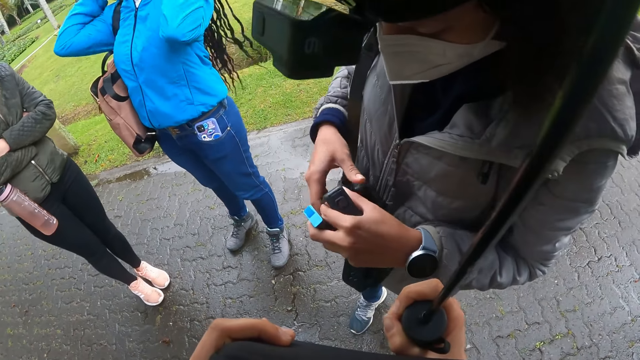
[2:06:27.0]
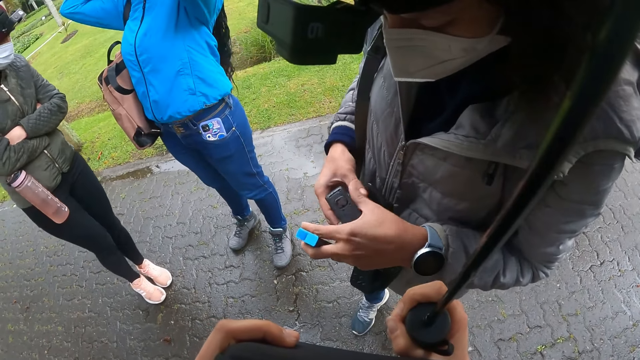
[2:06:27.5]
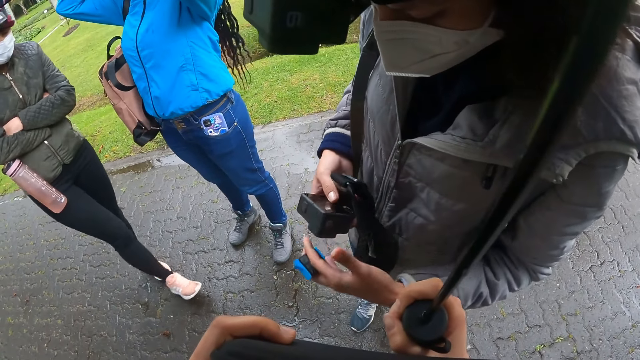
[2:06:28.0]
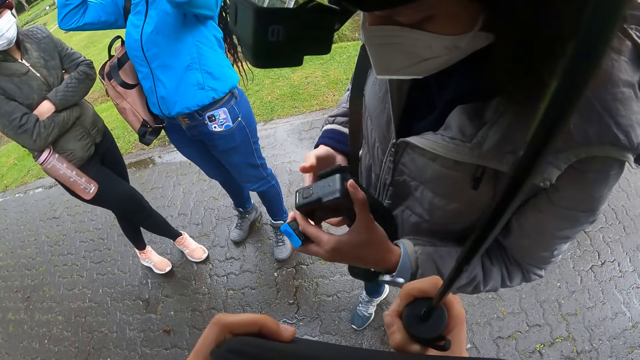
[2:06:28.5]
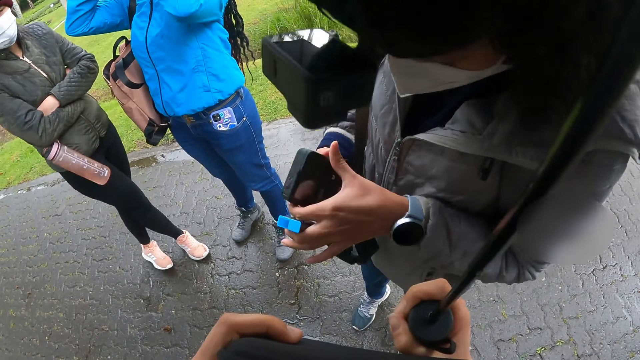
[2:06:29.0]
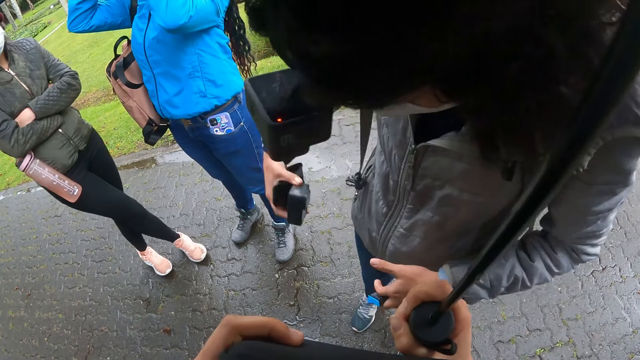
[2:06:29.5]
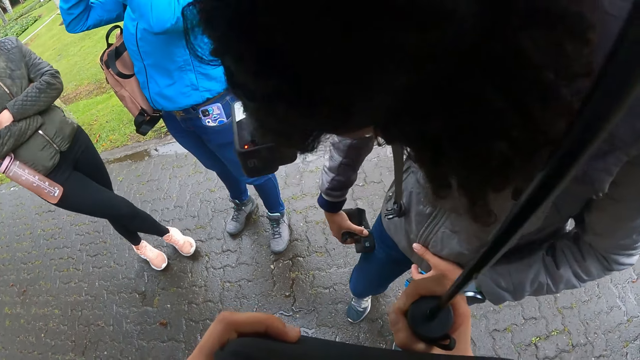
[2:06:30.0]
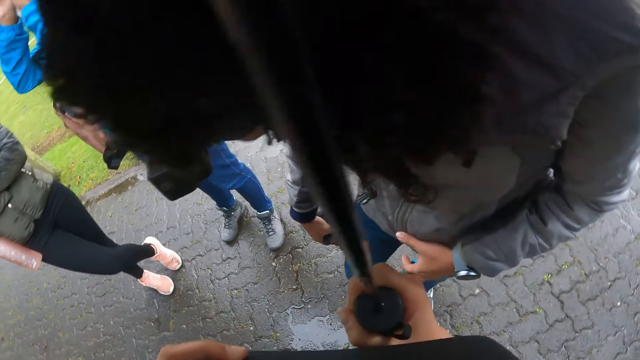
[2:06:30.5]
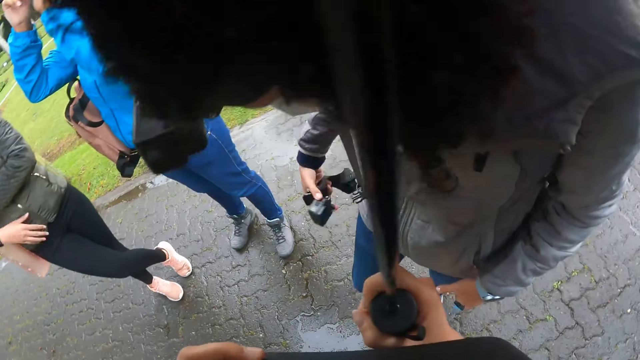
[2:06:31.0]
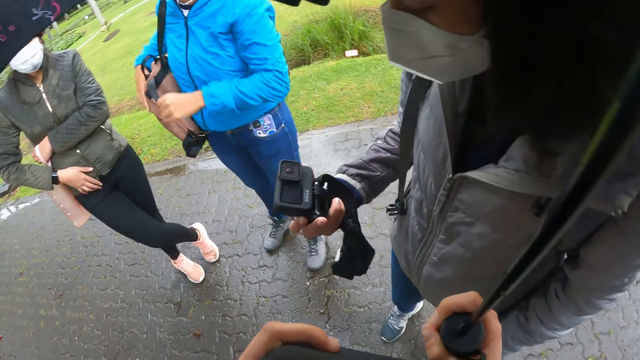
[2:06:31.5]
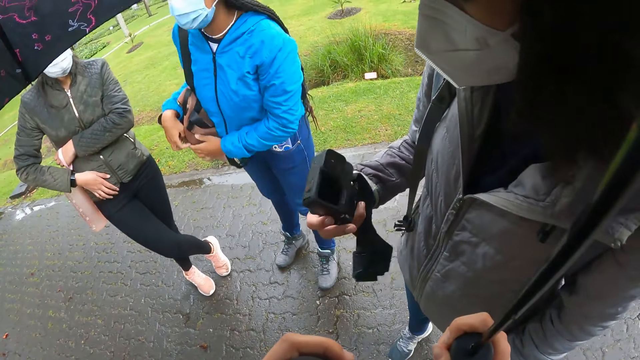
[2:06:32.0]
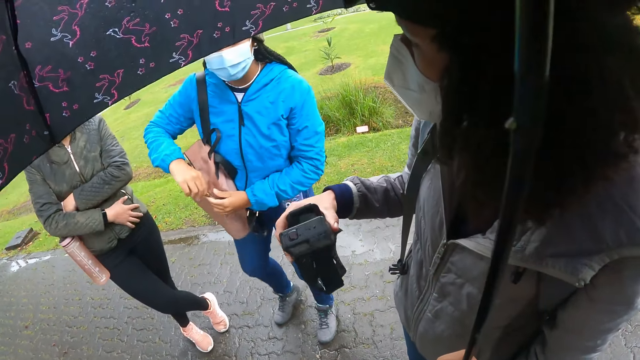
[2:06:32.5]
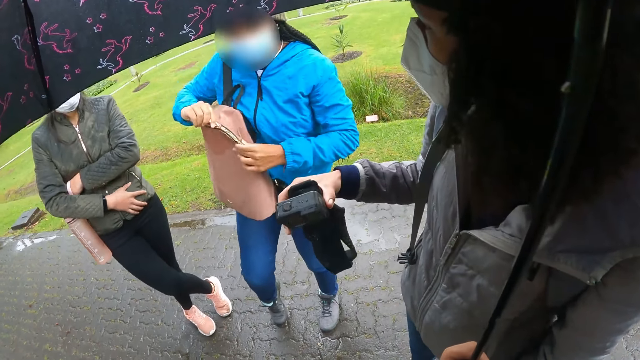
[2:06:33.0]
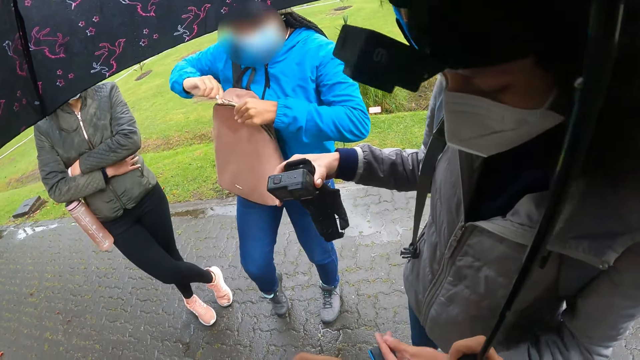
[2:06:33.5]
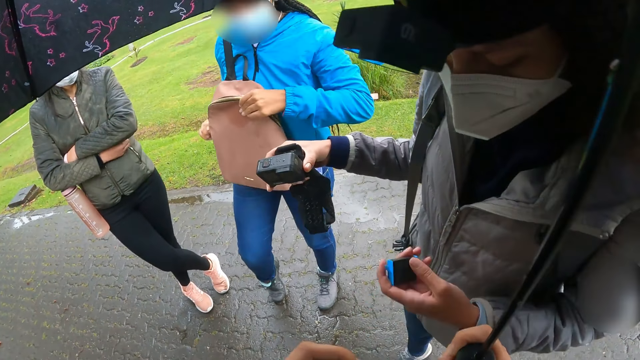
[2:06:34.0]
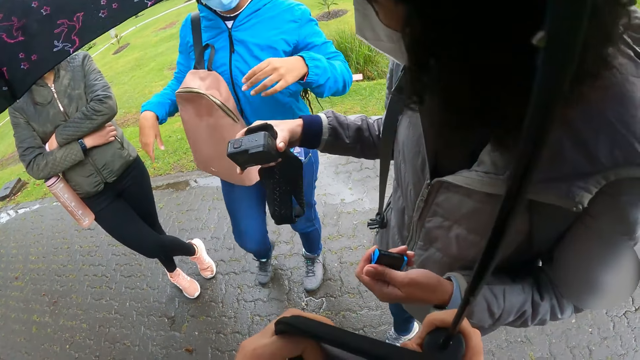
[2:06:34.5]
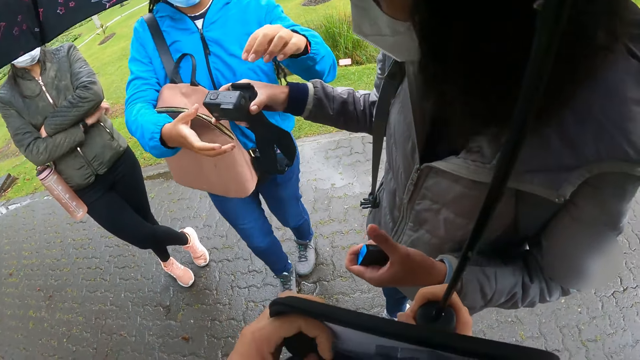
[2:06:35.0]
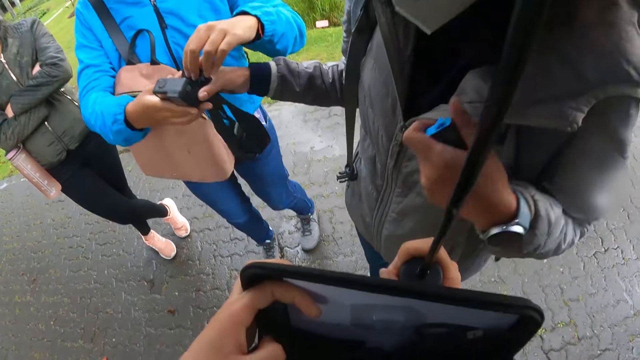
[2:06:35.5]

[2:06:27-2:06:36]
A woman holds the camera with her right hand. She turns the camera in both hands. She holds the camera with her right hand. She wipes the camera on her trouser with her right hand. Another woman holds the bag with both hands. The first woman moves the camera. The other woman closes the bag with her right hand. The first woman moves the battery. The other woman collects the camera from the first woman with both hands.

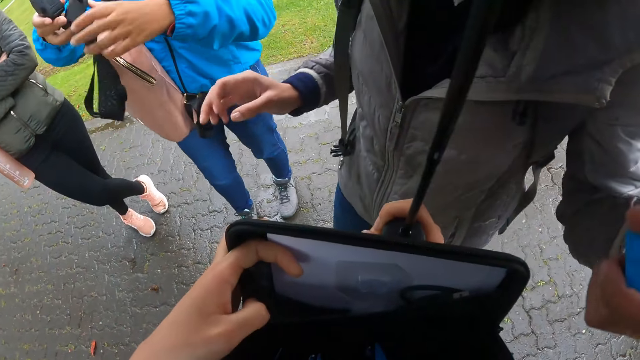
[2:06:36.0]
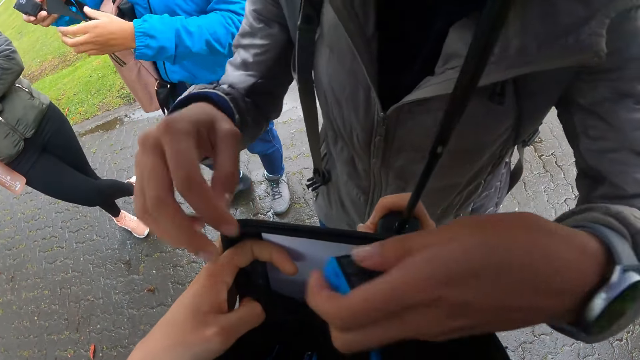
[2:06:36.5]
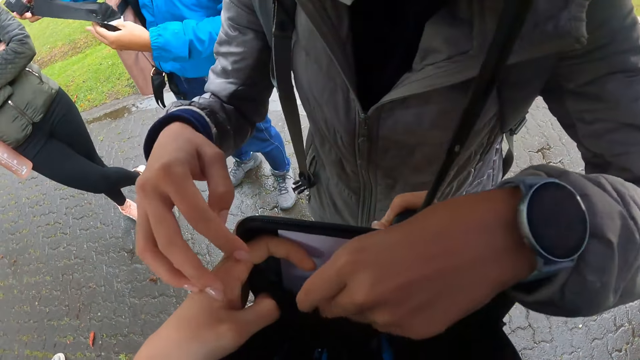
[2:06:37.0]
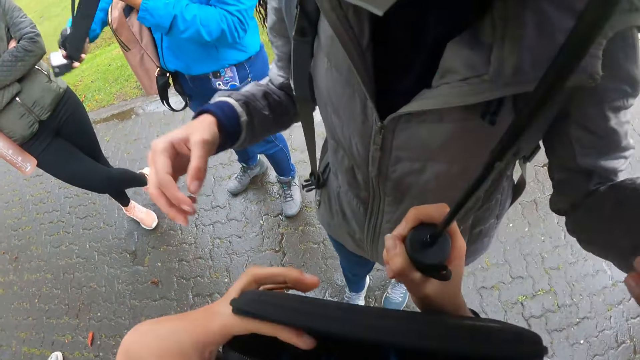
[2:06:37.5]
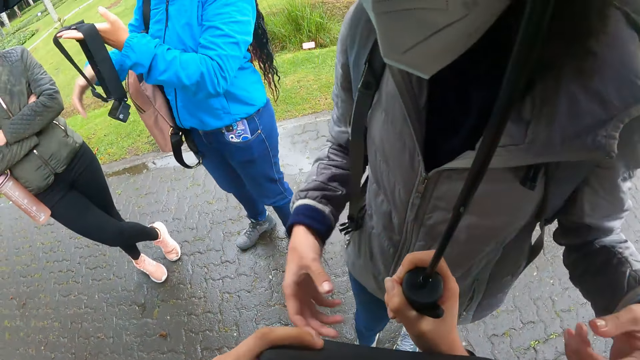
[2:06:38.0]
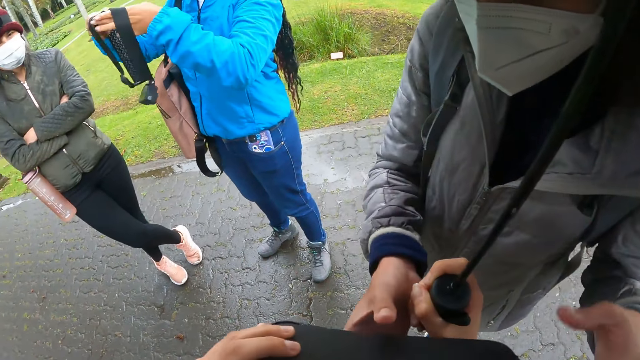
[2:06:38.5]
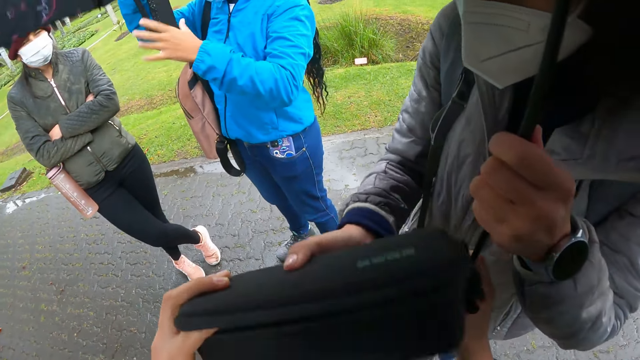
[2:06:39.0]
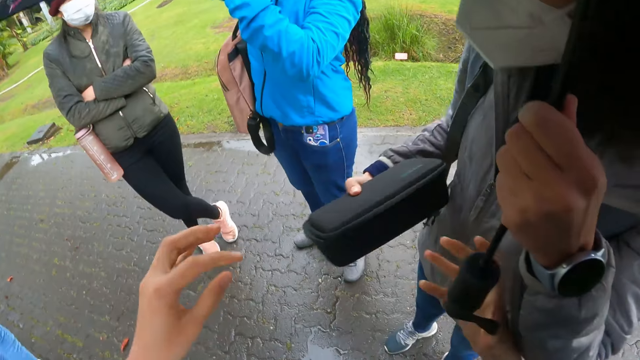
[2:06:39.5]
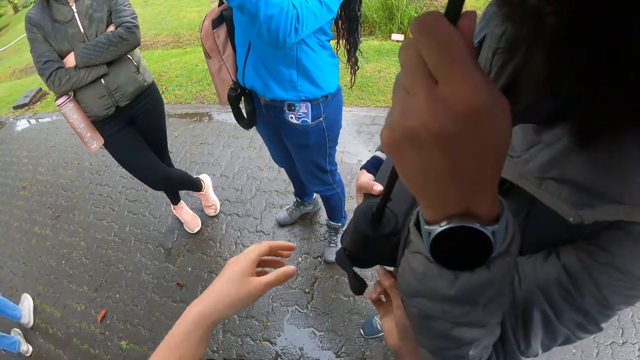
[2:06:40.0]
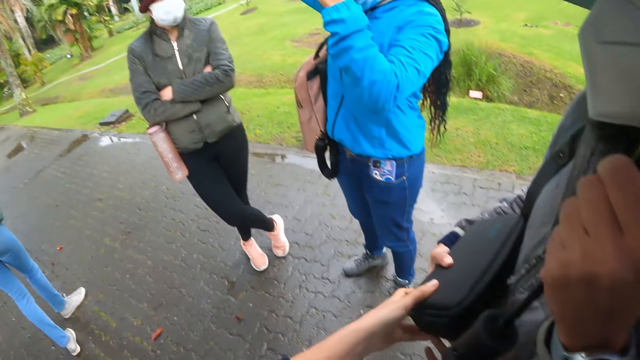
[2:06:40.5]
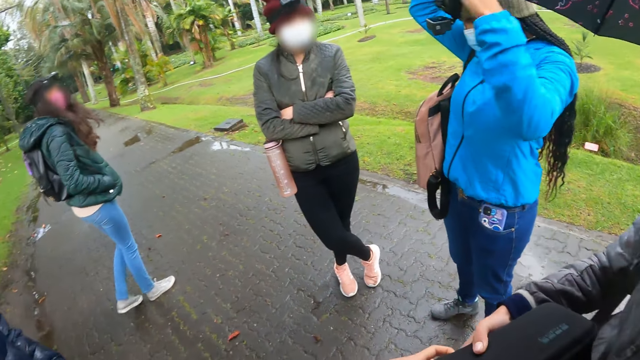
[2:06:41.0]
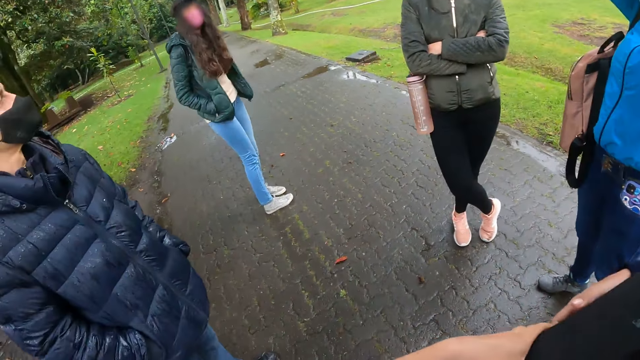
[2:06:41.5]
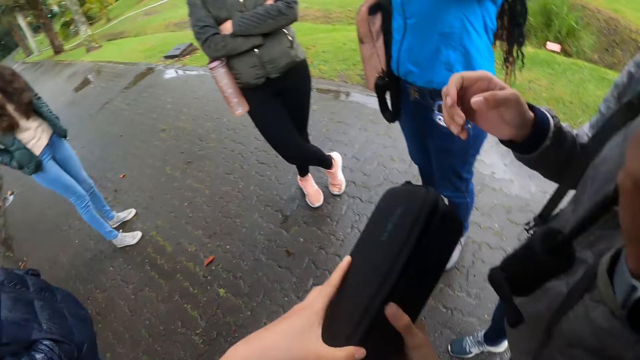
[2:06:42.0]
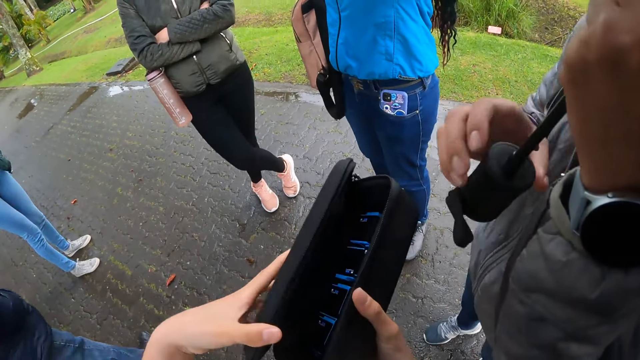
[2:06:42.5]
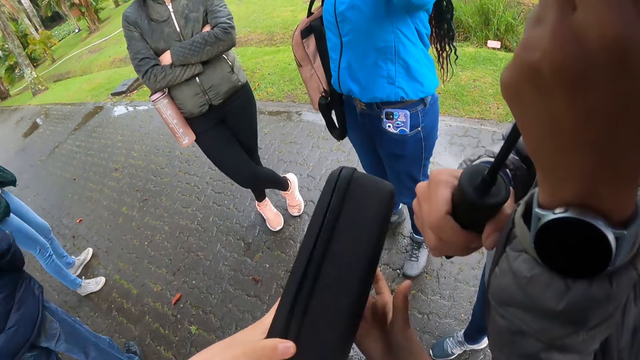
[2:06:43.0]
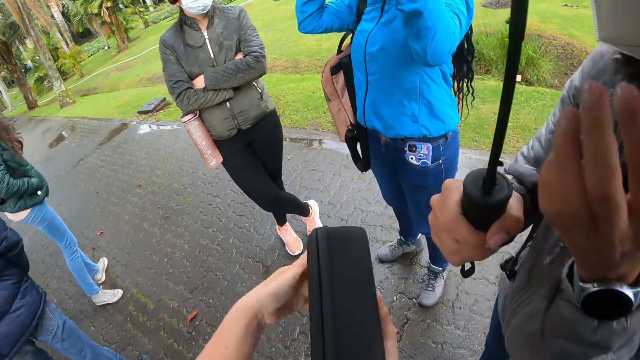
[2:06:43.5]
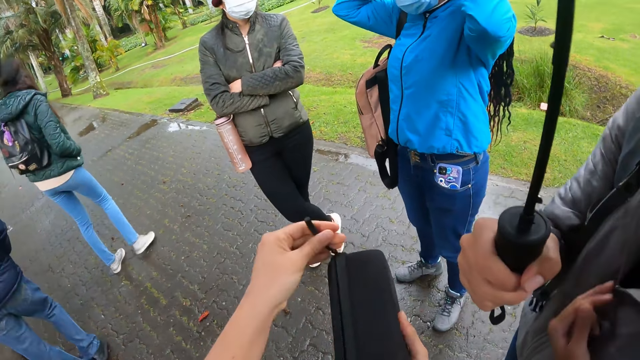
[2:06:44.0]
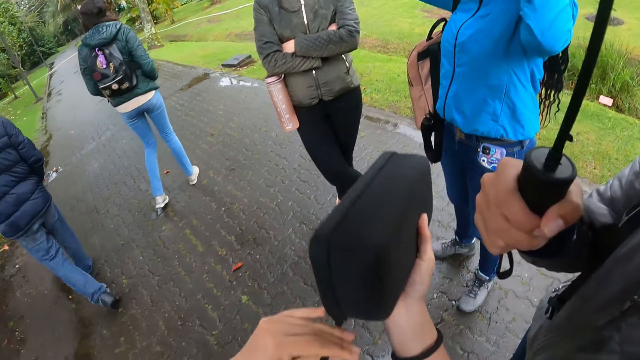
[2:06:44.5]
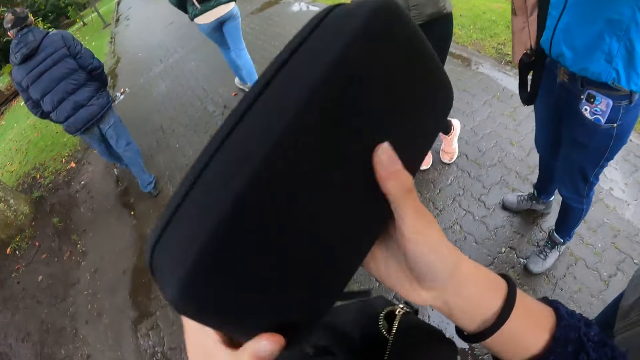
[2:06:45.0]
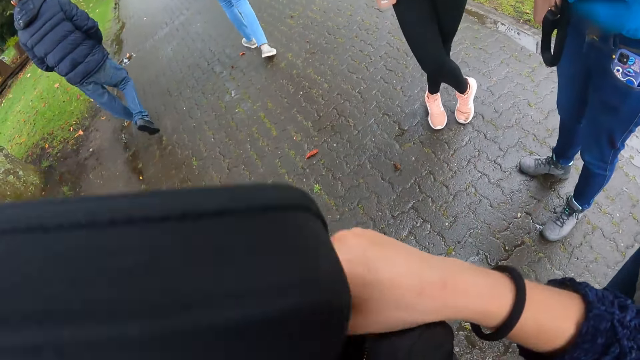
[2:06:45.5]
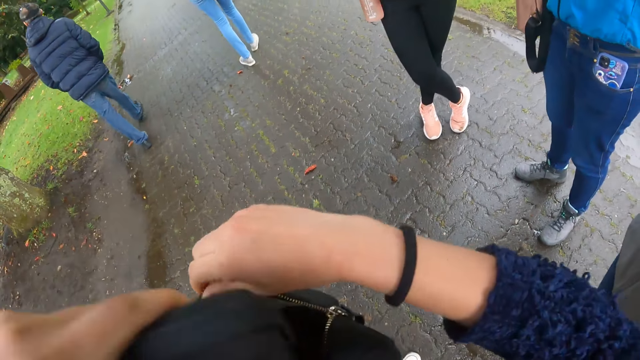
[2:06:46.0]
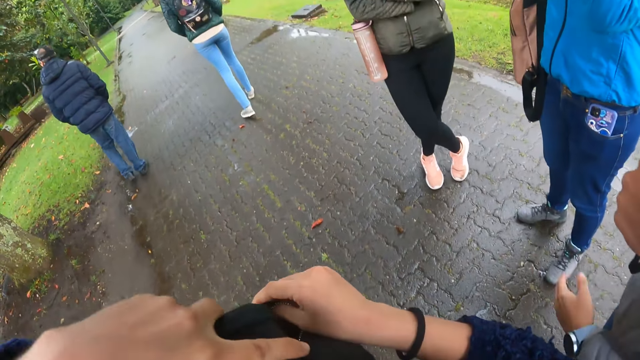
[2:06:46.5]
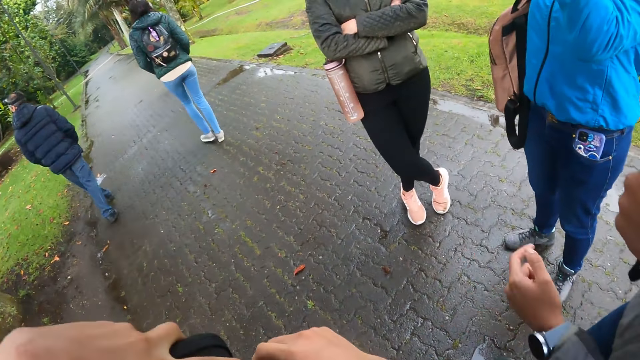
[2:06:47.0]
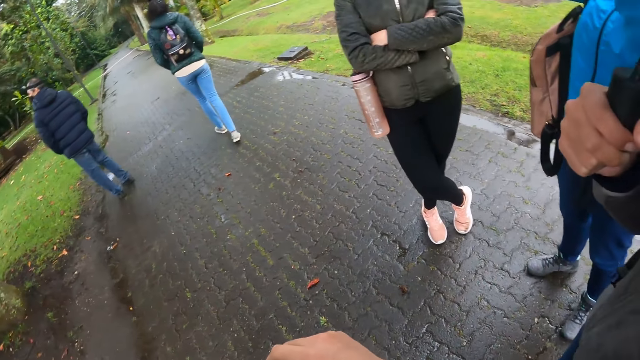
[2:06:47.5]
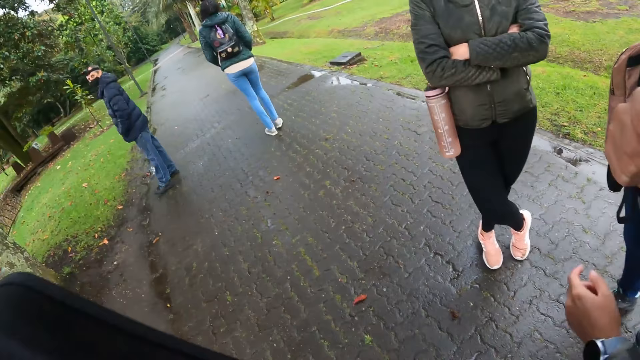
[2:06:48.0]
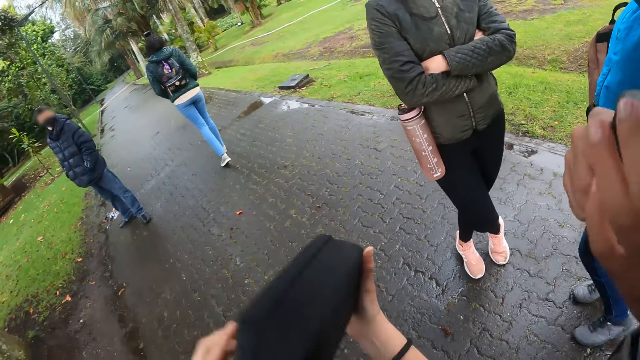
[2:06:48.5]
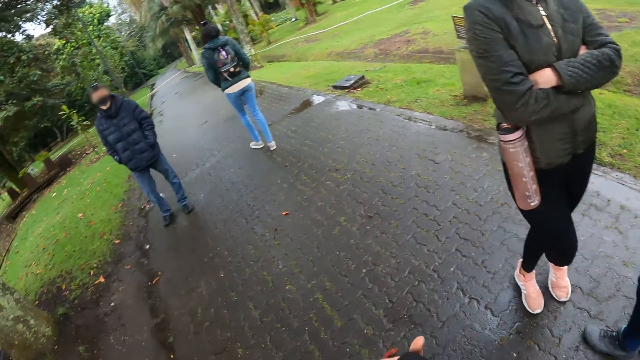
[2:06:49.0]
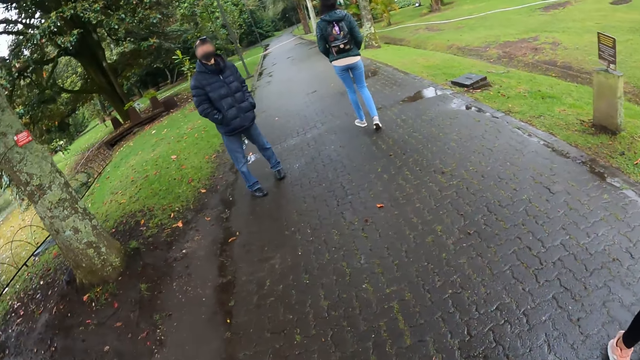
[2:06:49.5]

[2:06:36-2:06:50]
A woman puts the battery inside the box or pouch in the hands of the camera wearer with her left hand. The camera wearer closes the box with her left hand. The woman collects the box from the camera wearer with her right hand. She collects the umbrella from the camera wearer with her left hand. Another woman wears the camera on her head with both hands. The camera wearer collects the box from the first woman with both hands. She opens the box with her left hand. The first woman holds the umbrella with her right hand. The camera wearer closes the box with her left hand. She holds the box with her left hand. She holds a bag on her chest with her right hand. She moves the pouch. She puts the box inside the bag on her chest with her left hand. She removes the box from the bag on her chest with her left hand. She walks on a pathway with a group of people. She holds the box with her right hand. The first woman holds the umbrella with her left hand. The camera wearer moves the pouch.
